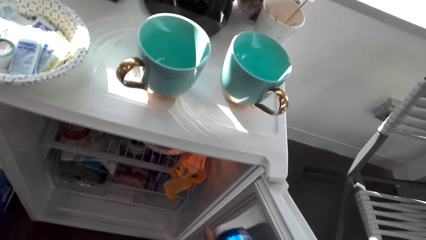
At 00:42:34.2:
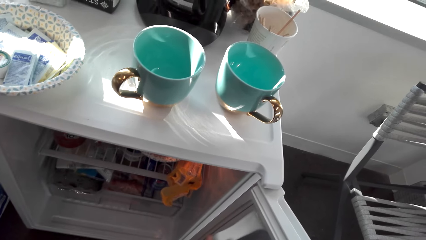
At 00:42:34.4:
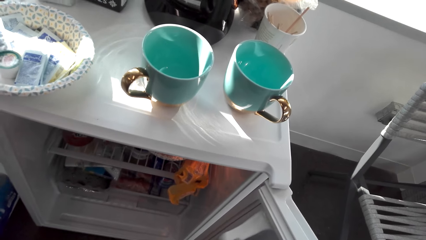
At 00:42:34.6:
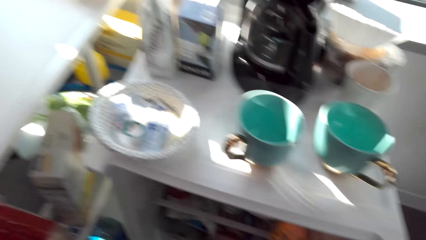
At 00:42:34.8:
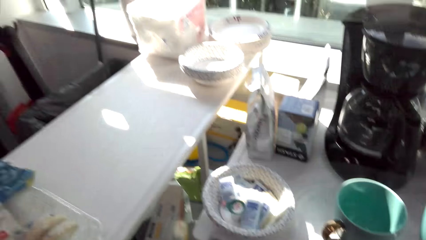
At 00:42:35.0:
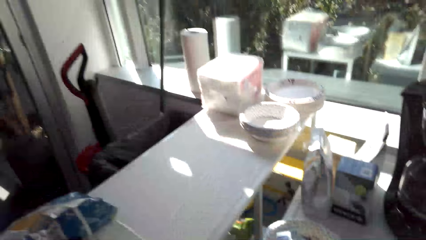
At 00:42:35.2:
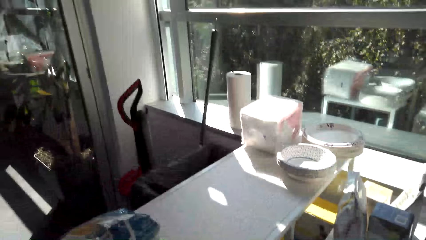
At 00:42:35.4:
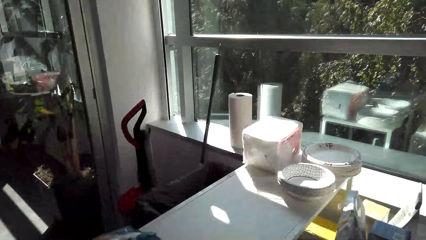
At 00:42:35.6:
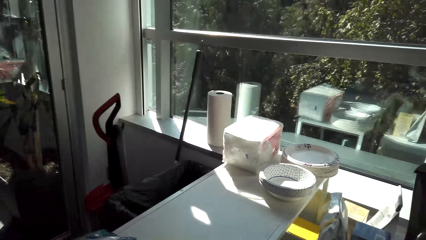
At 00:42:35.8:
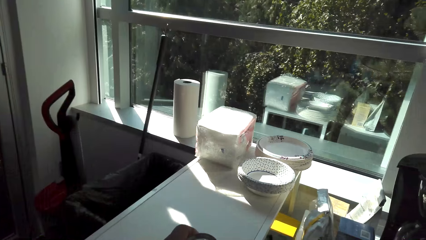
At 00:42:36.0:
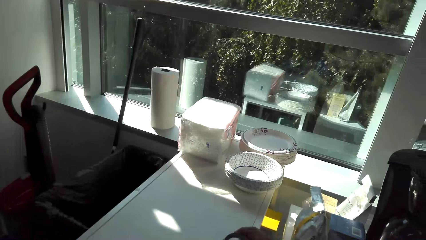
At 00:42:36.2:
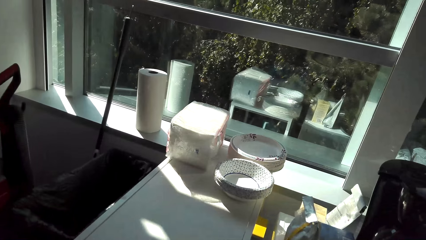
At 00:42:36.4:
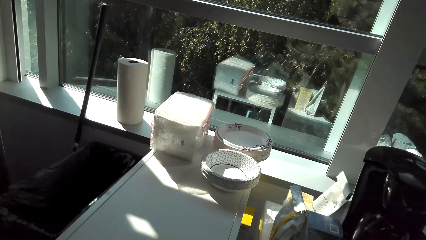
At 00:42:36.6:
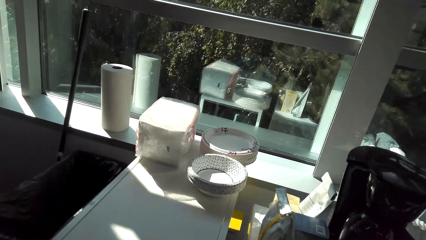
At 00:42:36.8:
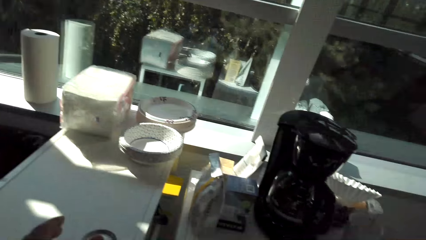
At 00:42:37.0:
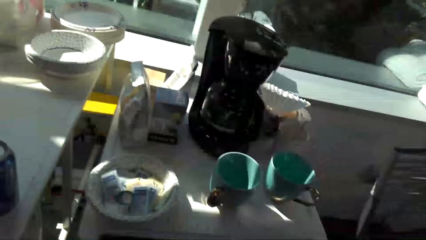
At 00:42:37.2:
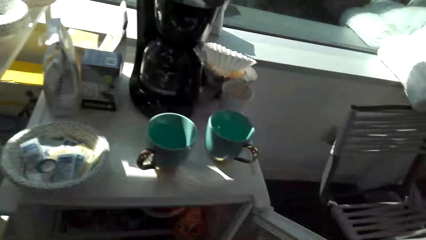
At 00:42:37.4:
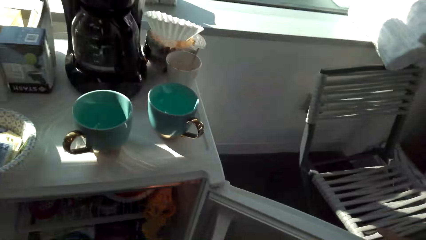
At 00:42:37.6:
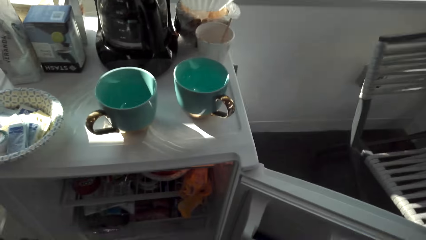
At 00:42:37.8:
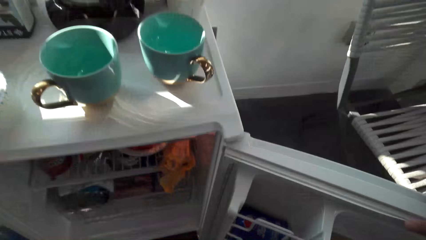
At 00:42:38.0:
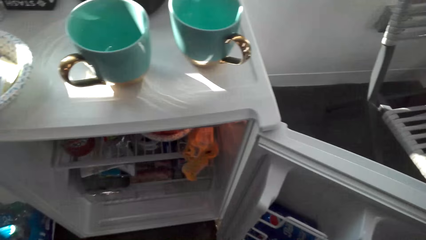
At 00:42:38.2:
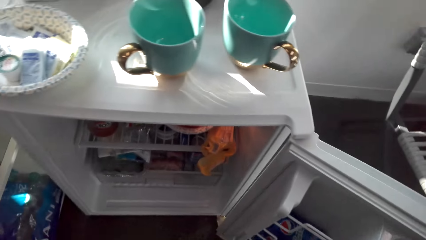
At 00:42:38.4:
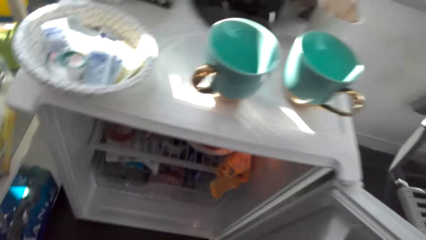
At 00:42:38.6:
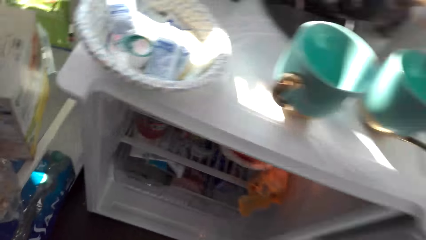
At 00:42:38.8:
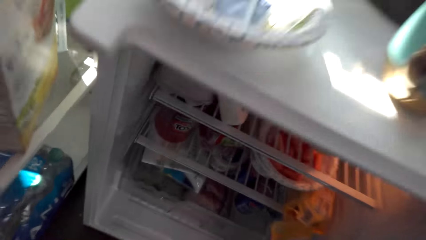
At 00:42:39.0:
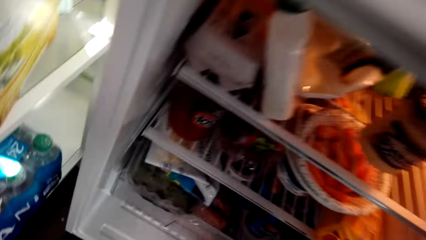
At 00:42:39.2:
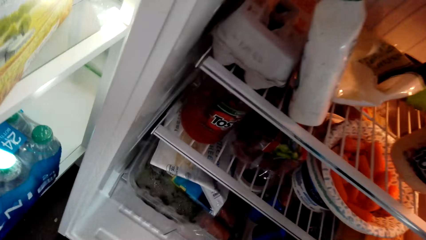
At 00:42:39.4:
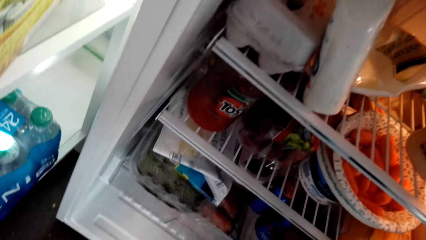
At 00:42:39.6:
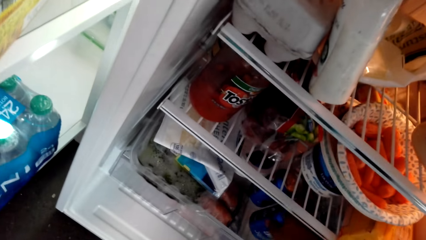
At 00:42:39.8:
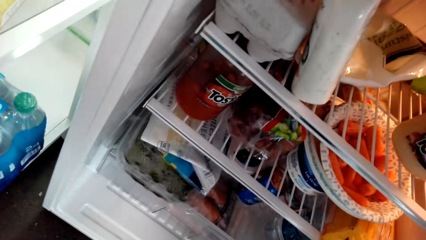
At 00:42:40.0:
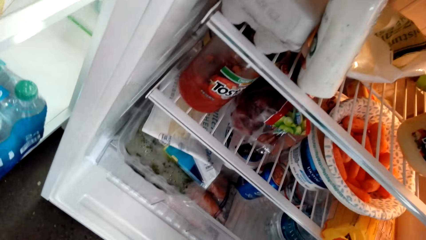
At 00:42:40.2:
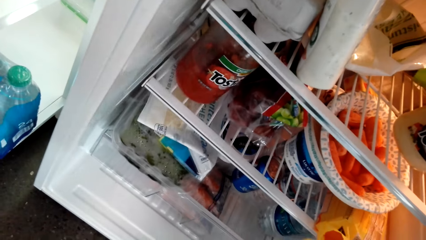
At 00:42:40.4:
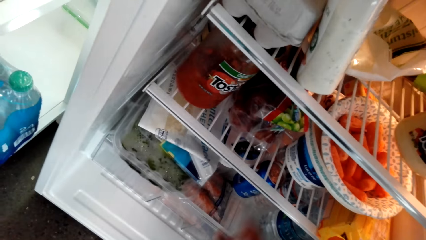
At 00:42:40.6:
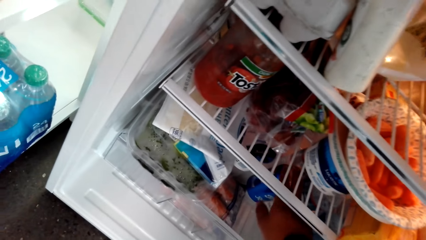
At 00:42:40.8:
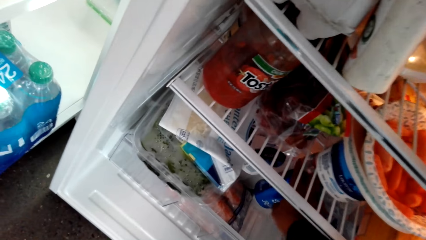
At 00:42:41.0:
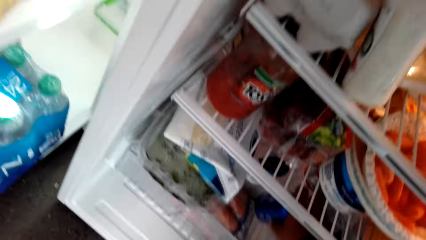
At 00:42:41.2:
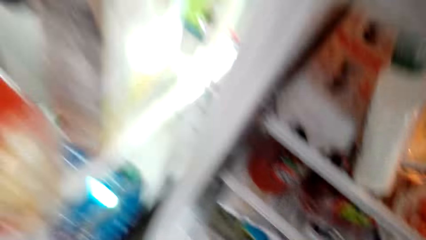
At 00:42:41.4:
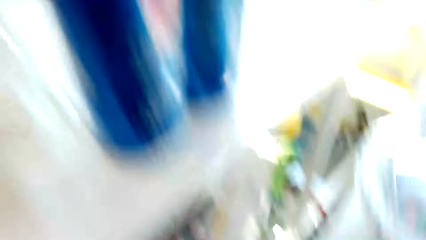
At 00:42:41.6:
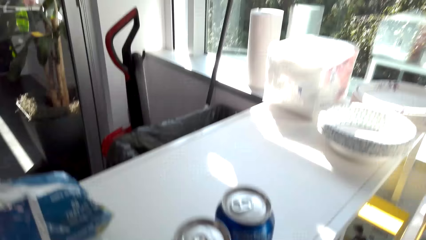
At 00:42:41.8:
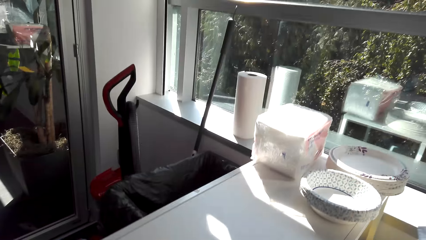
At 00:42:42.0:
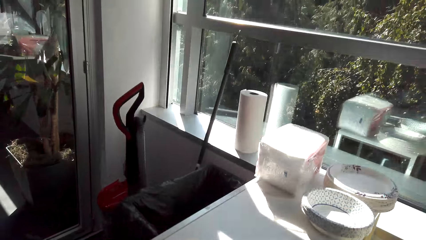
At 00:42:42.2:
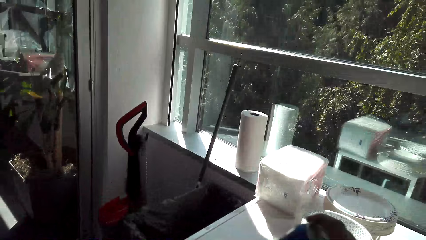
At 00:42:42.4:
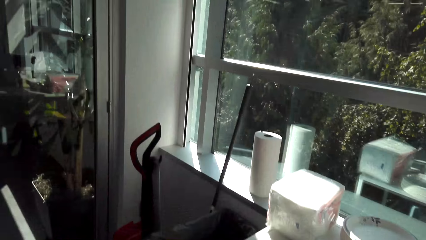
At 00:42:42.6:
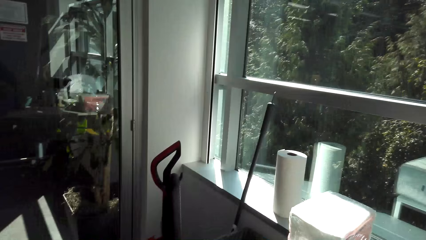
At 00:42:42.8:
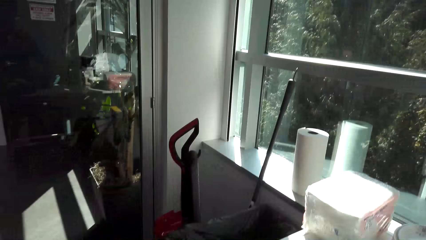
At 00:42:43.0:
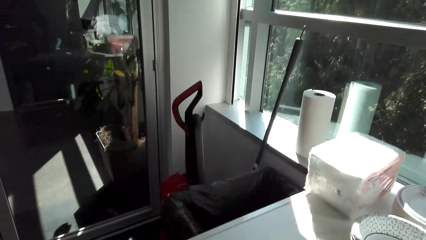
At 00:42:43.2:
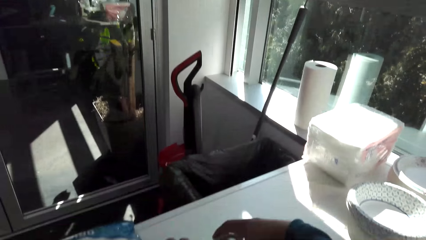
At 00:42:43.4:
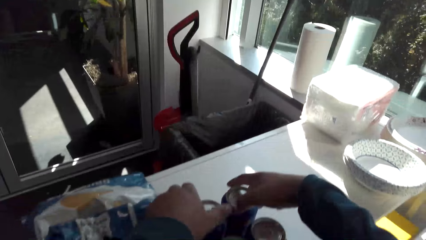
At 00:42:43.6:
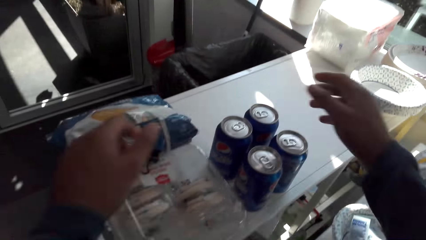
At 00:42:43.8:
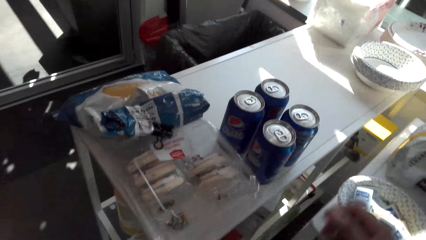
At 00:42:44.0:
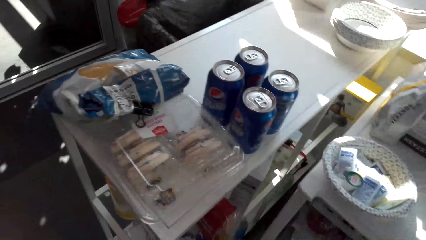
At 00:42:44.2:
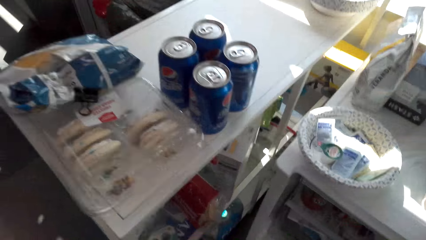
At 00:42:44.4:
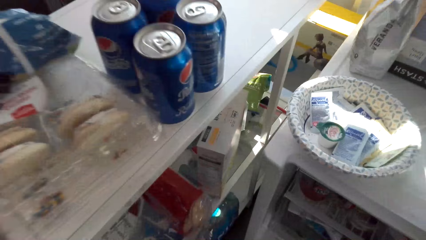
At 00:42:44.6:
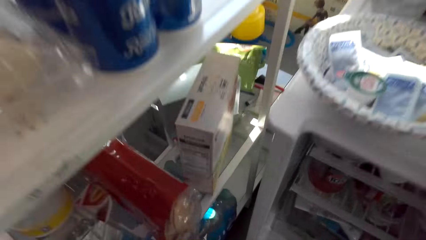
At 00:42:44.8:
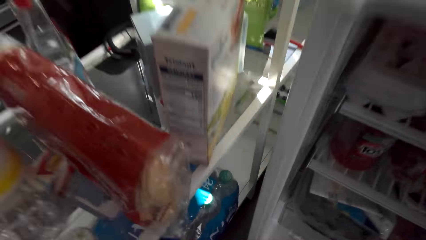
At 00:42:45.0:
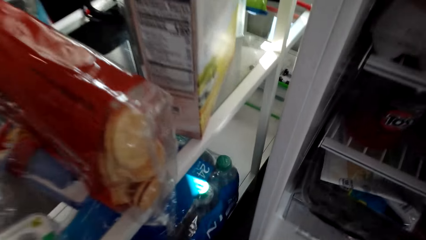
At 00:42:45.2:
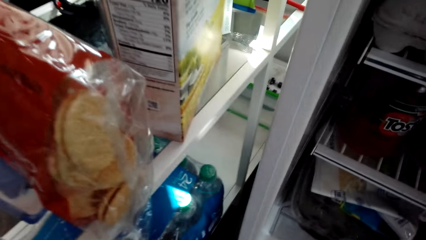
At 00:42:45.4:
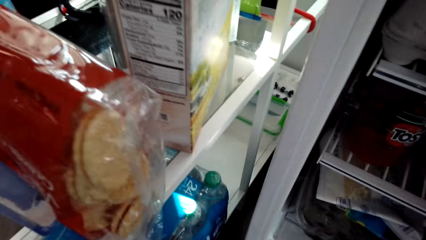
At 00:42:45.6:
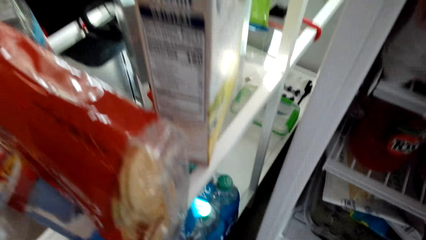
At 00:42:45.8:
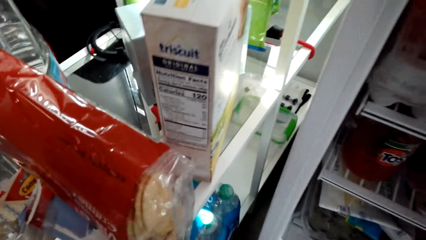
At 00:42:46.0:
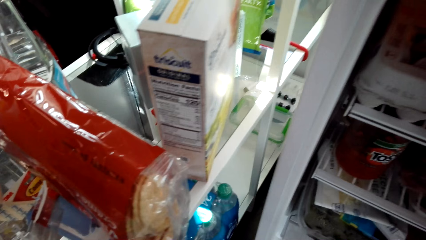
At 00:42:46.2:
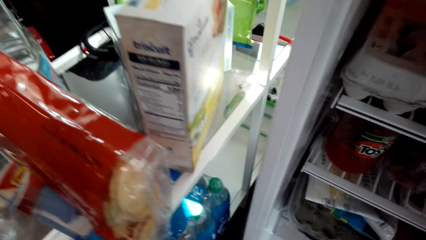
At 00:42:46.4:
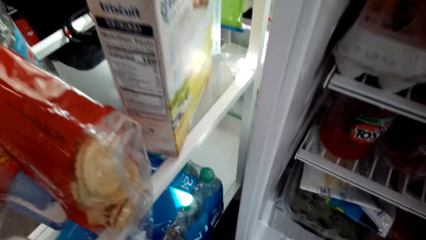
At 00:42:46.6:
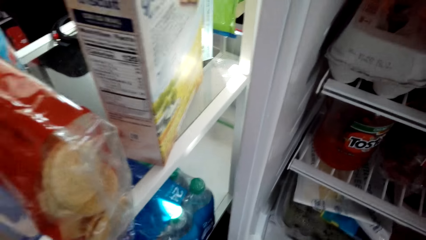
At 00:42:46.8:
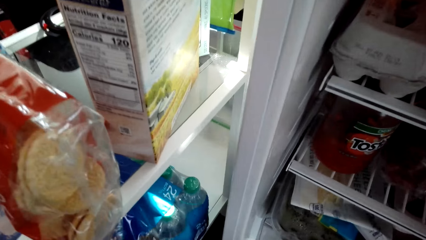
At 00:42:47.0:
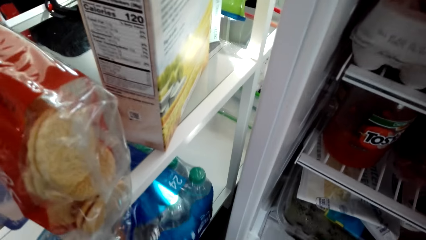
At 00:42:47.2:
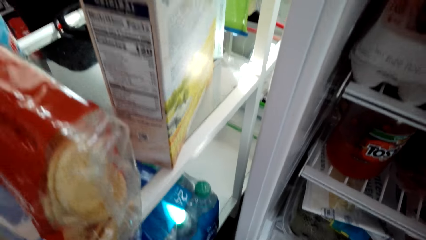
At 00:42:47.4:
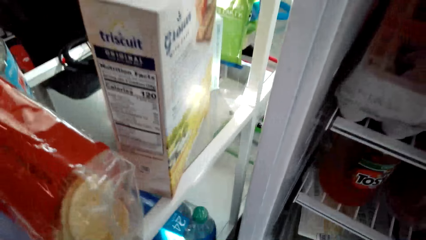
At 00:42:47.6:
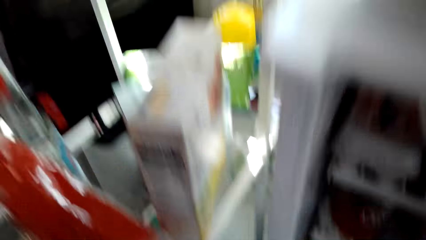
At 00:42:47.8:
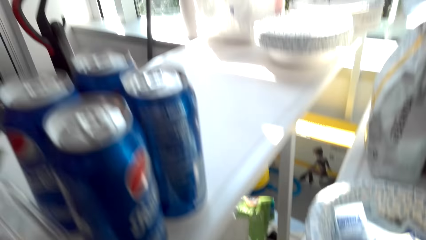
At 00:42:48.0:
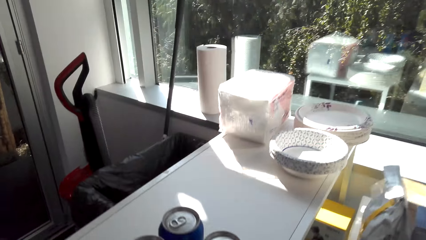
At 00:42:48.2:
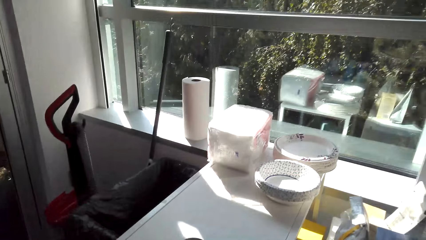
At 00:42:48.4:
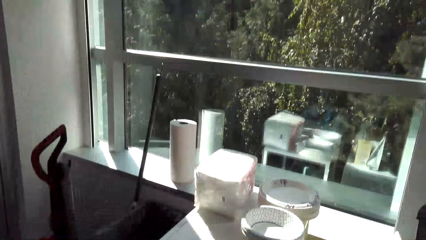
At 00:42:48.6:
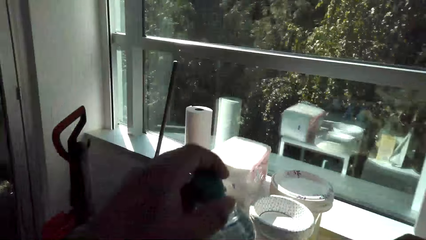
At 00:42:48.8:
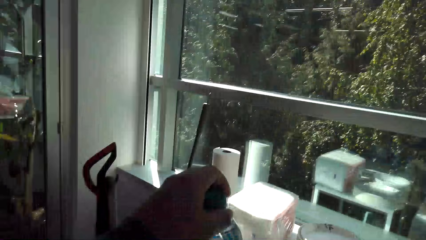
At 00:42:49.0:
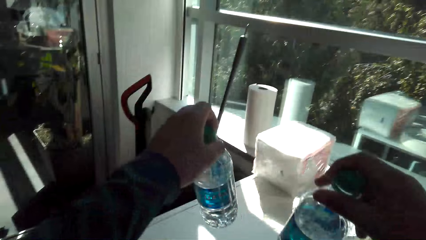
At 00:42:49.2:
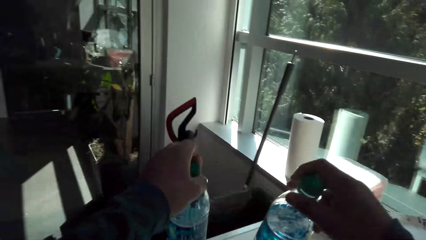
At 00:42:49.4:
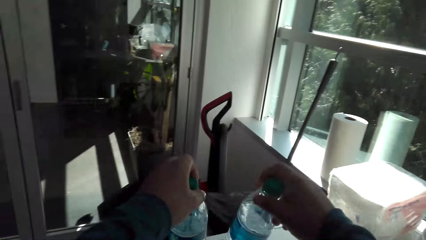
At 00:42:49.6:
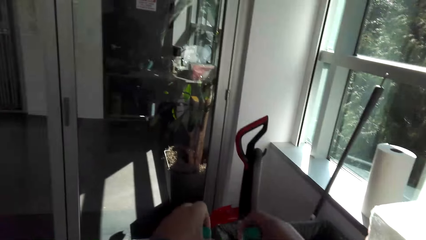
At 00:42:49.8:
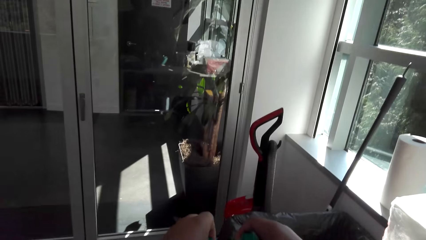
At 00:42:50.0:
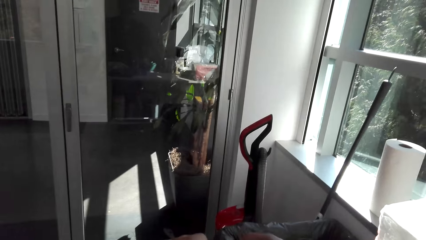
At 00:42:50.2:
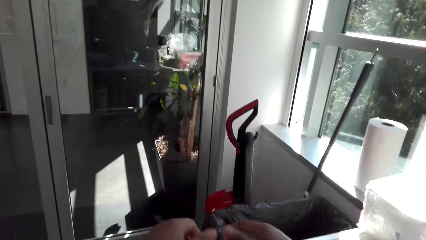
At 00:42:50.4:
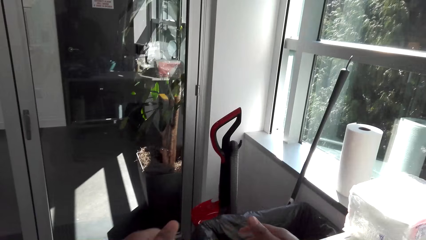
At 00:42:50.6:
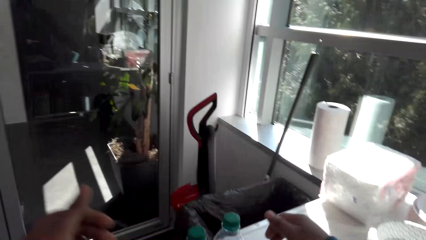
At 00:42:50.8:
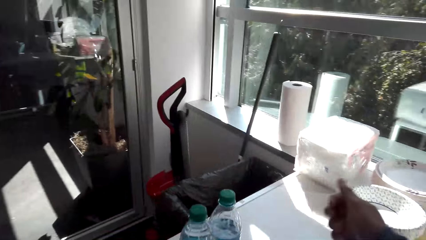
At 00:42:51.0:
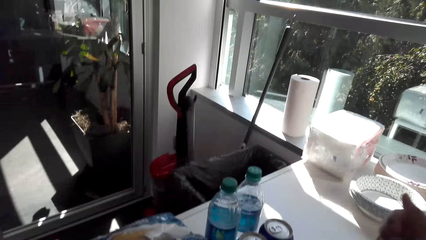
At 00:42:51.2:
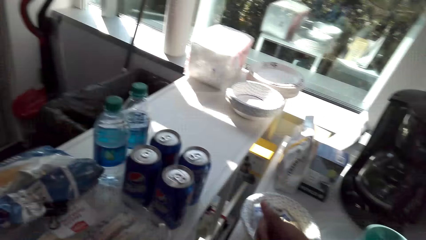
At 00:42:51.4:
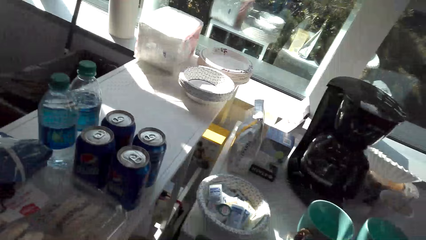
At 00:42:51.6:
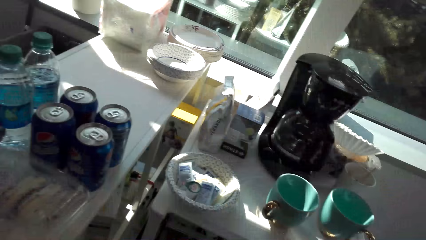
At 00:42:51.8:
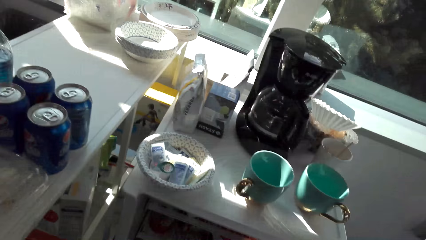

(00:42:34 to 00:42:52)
The camera wearer looks inside the fridge. They look on the other side. They look inside the fridge. They stare at the fridge. They pick the can from the fridge and put the can on the table. They look inside the fridge. They pick the bottle of water from the shelf. They hold the bottles. They put the bottle of water on the table.
